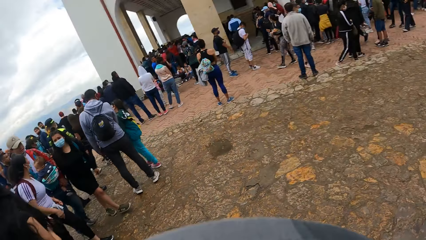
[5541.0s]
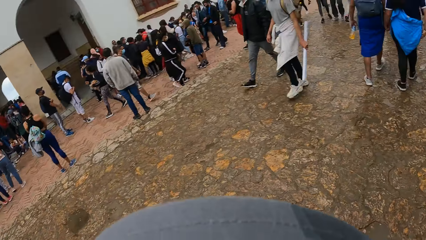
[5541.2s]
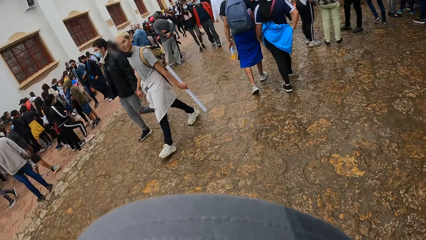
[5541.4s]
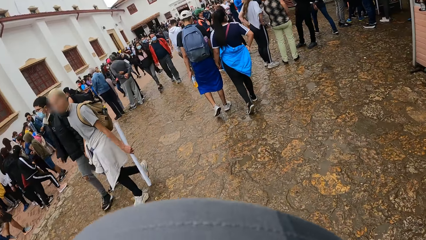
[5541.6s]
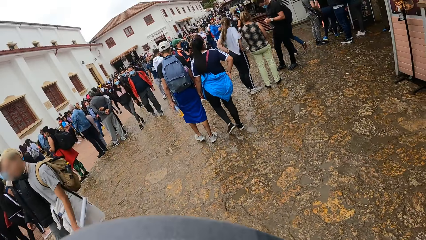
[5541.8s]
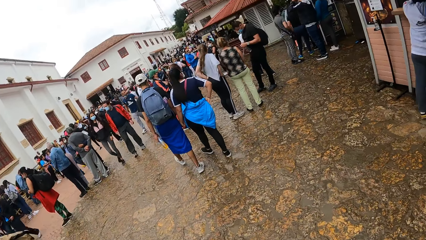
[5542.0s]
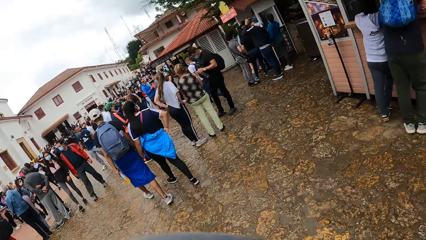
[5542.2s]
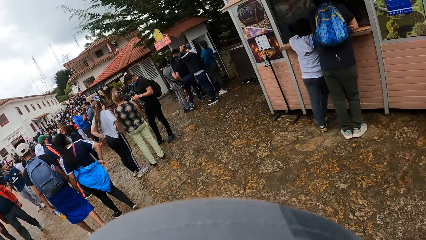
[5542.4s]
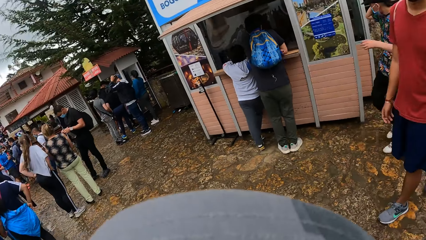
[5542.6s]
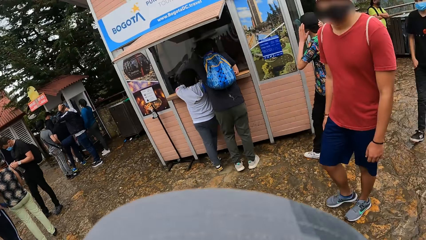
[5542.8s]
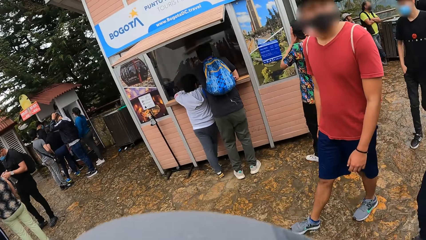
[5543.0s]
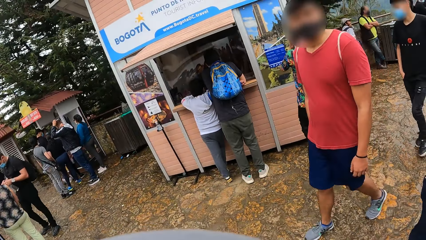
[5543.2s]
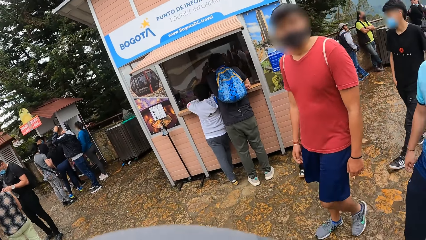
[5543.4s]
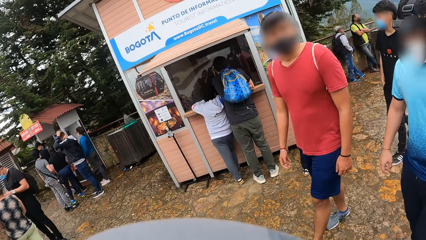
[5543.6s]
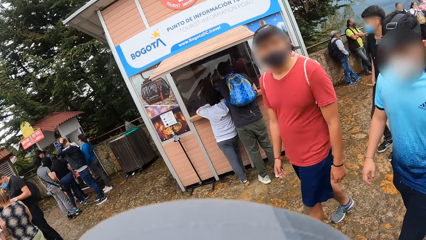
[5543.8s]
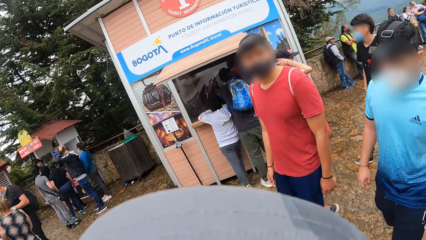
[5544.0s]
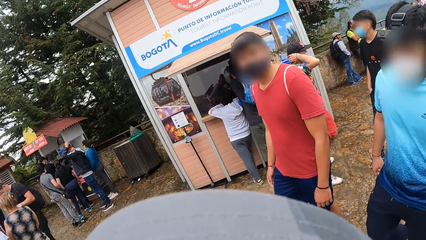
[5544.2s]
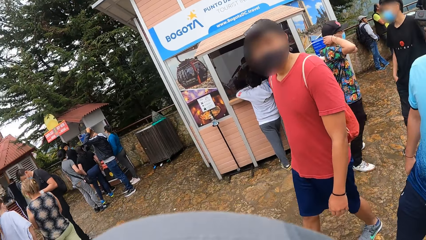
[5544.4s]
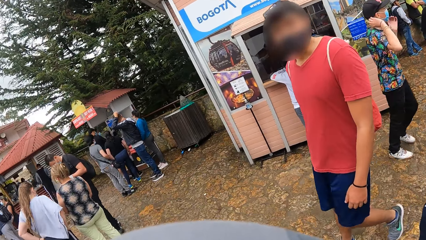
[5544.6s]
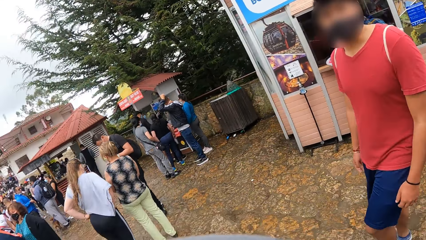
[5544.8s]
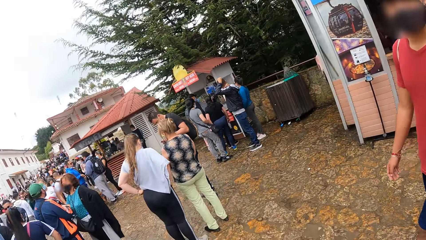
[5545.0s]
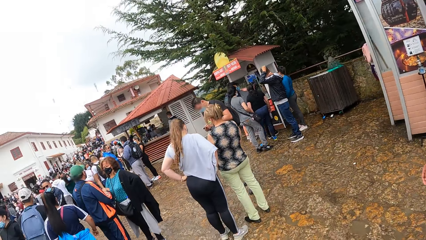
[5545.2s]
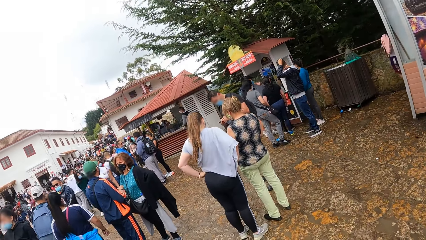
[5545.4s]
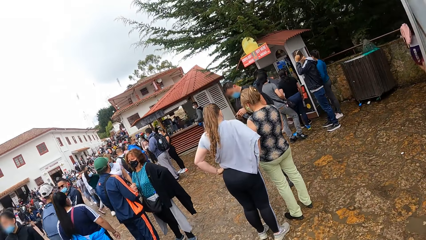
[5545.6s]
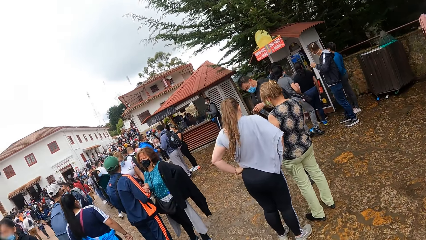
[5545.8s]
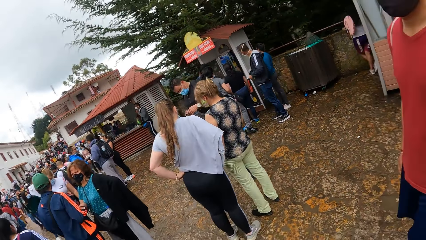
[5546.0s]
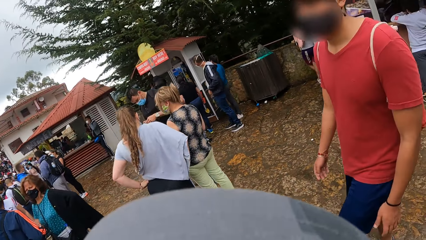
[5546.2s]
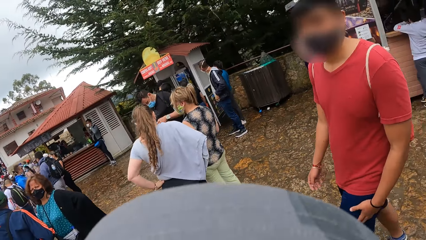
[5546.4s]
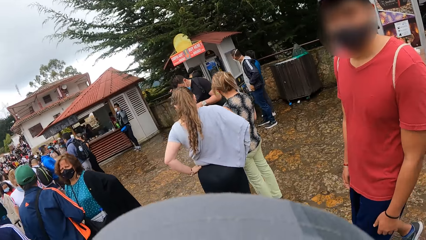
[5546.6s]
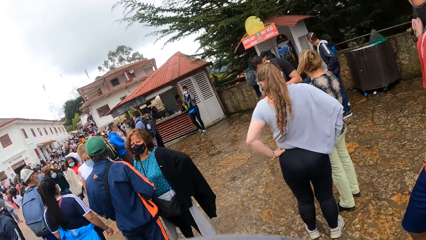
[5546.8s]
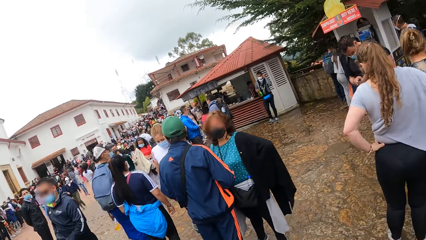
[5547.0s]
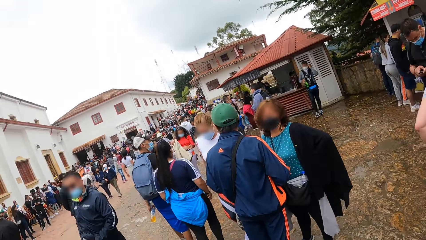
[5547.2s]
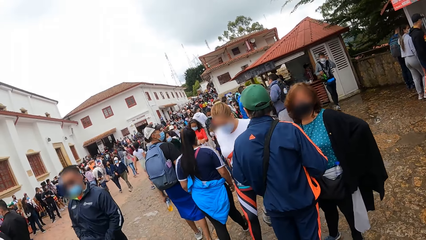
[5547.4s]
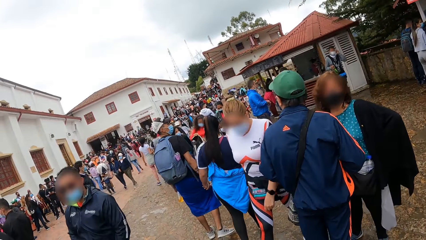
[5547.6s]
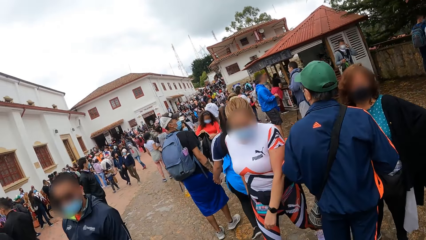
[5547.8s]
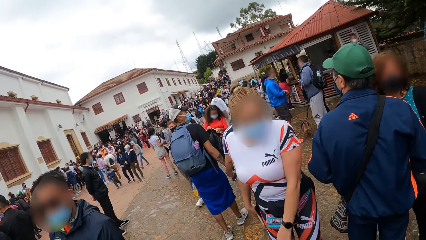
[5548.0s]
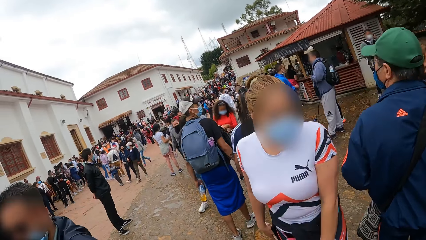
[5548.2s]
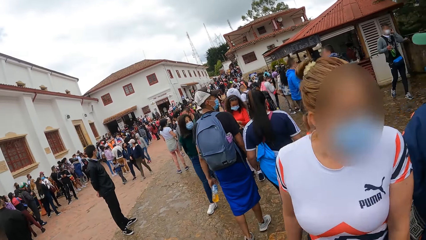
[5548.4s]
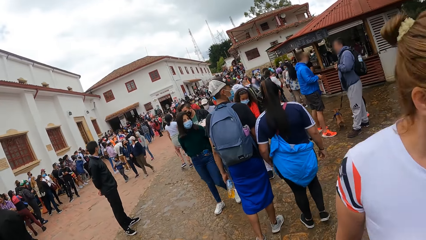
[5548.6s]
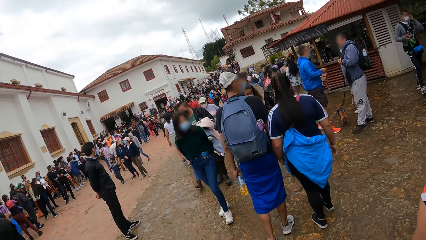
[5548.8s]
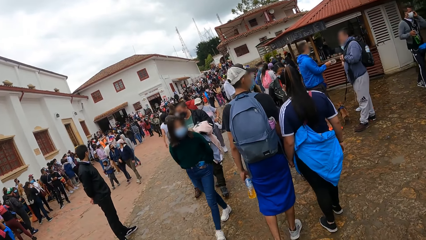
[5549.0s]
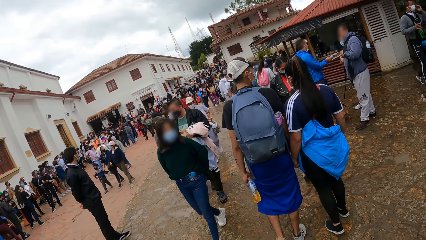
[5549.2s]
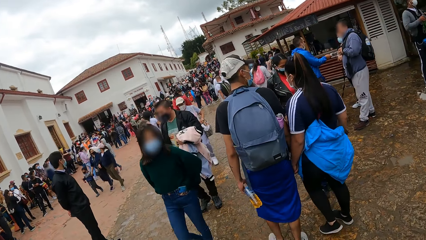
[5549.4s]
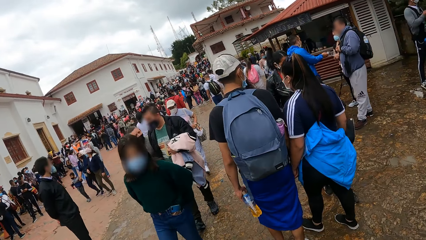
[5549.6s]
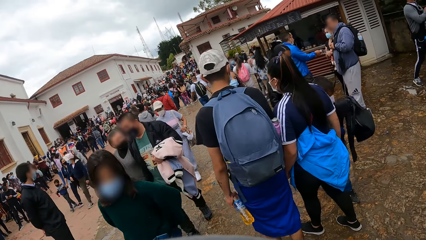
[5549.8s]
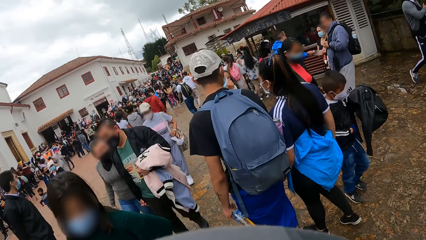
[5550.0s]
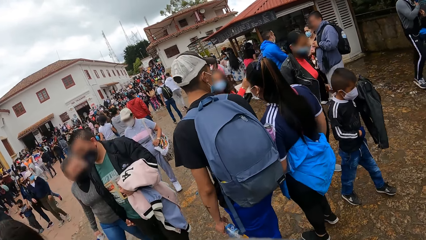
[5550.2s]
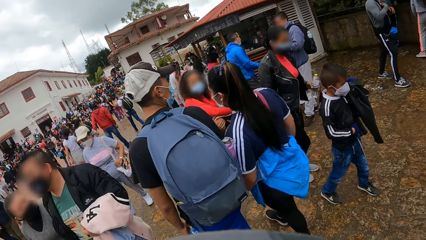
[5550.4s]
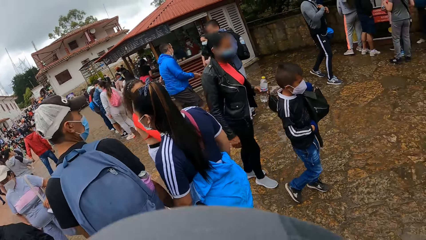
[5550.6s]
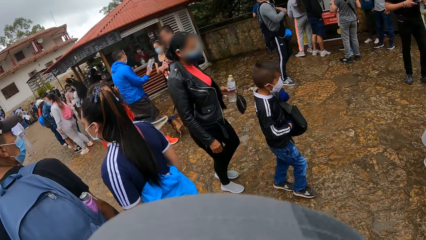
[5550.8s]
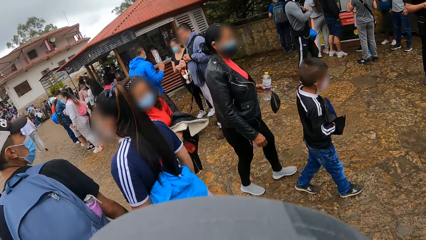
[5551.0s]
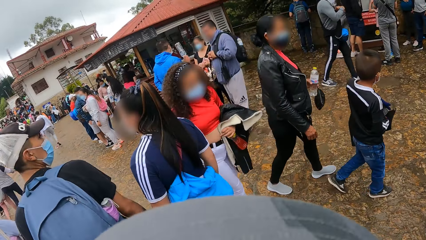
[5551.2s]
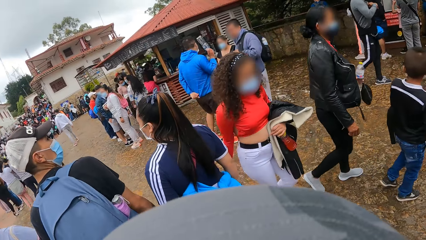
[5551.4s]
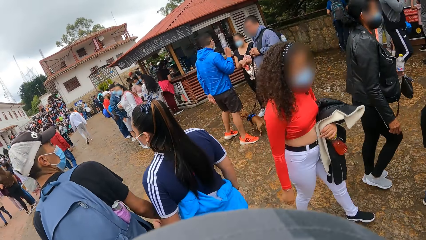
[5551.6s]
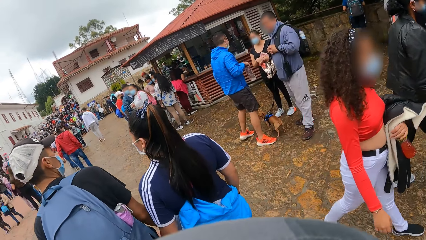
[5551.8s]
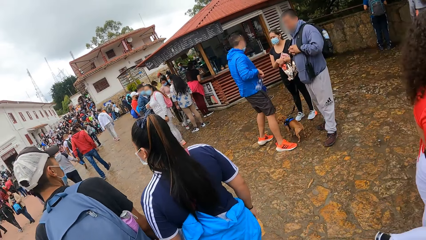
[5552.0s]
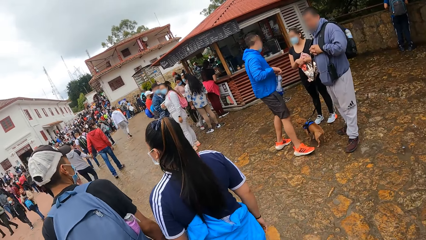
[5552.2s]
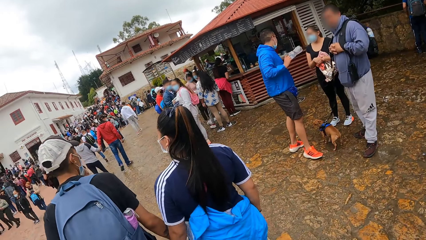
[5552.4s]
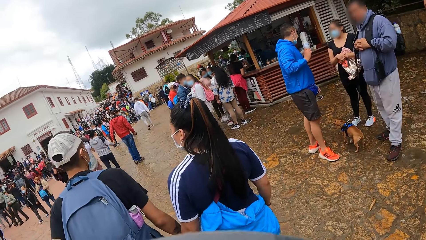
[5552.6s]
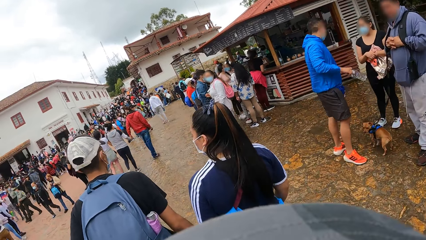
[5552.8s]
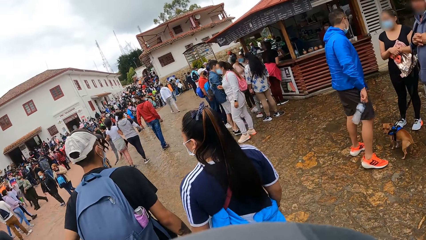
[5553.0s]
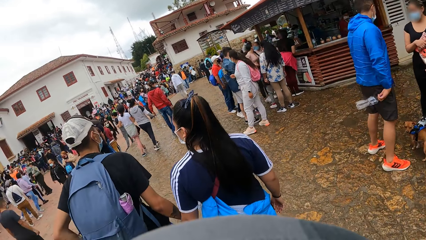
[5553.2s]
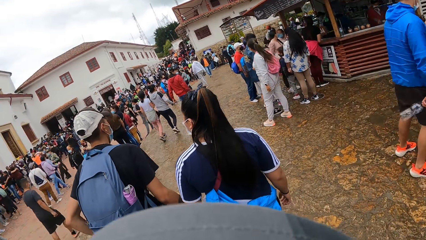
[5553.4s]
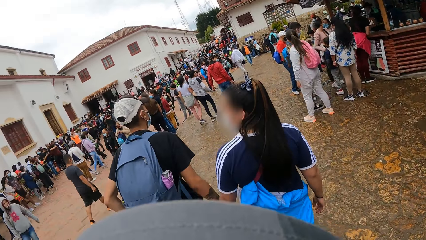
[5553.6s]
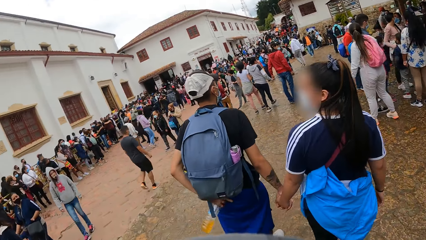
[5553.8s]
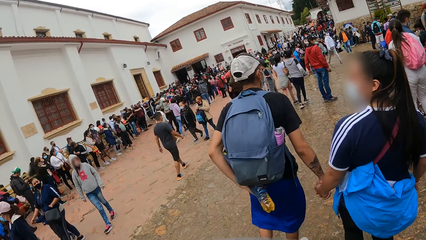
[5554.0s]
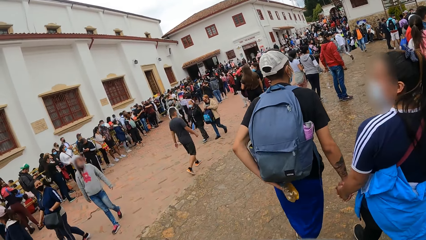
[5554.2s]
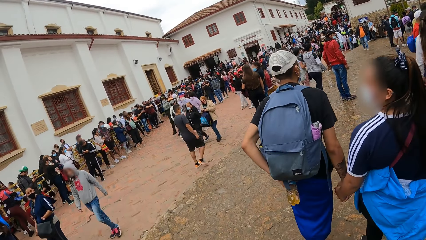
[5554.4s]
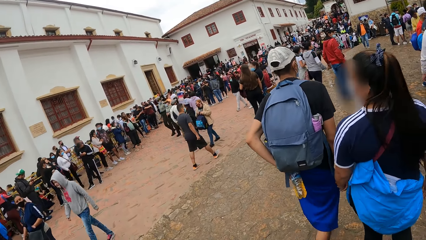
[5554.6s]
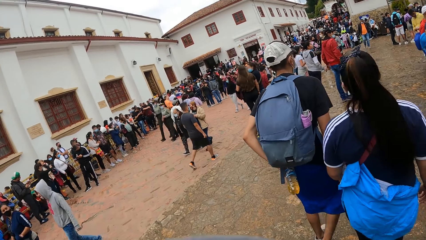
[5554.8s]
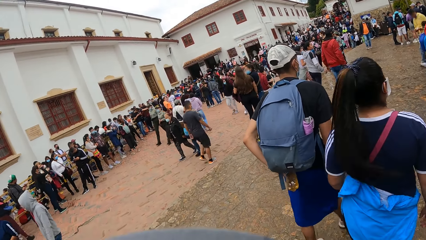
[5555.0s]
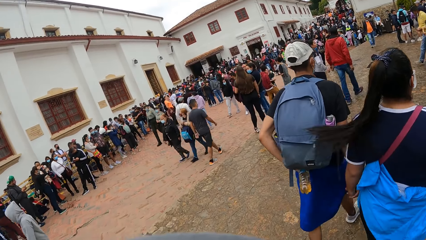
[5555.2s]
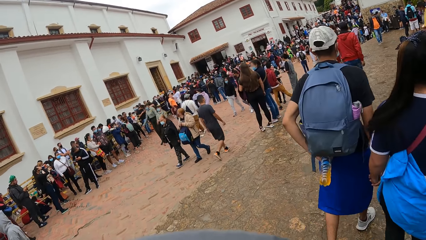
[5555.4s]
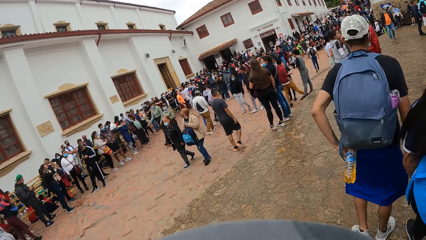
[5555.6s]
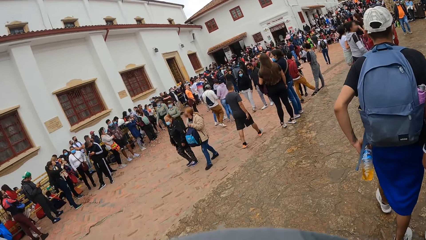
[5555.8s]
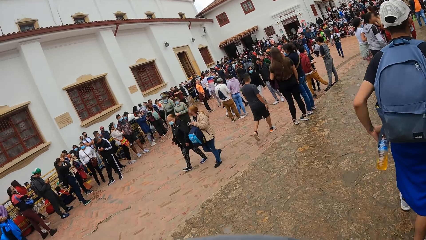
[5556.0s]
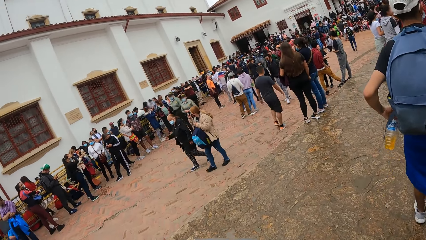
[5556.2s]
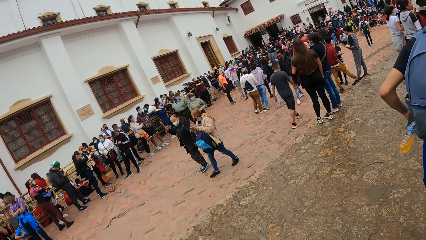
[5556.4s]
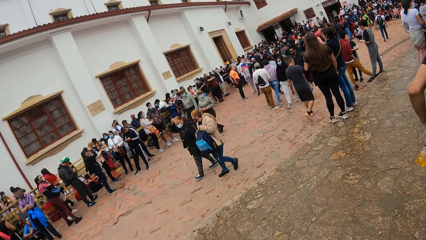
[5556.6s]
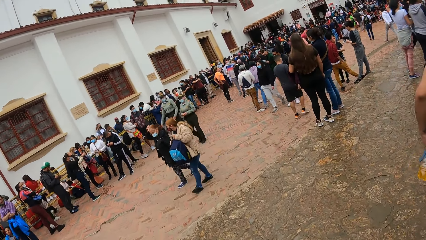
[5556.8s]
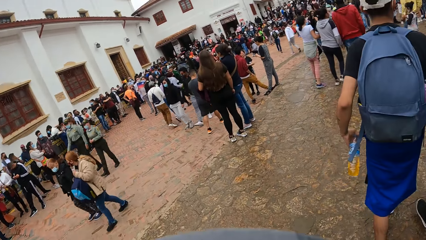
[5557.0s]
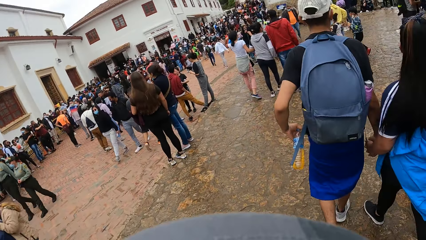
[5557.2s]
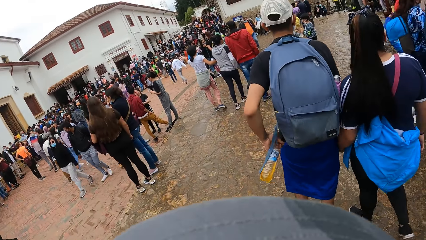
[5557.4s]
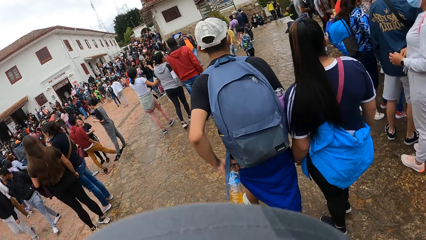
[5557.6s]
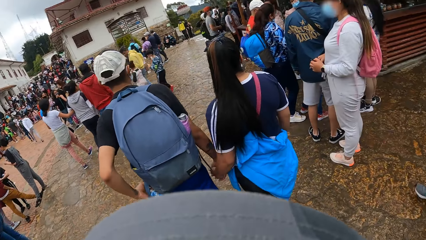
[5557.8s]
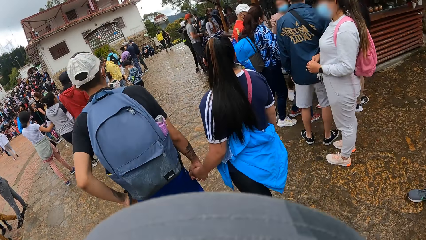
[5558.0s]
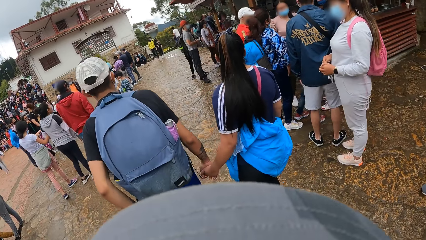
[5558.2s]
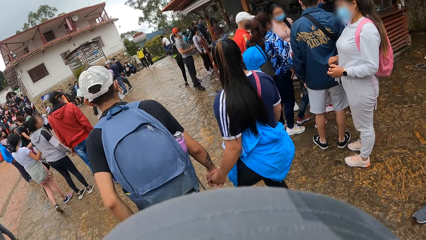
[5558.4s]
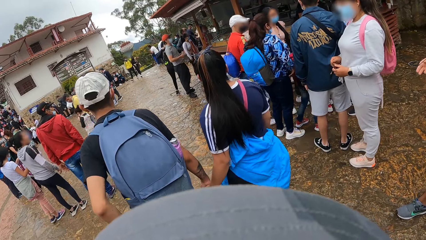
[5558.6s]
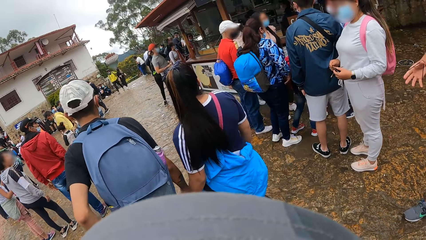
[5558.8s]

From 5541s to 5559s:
The camera wearer interacts with a man.
